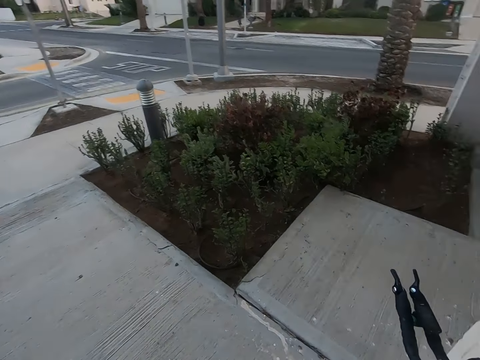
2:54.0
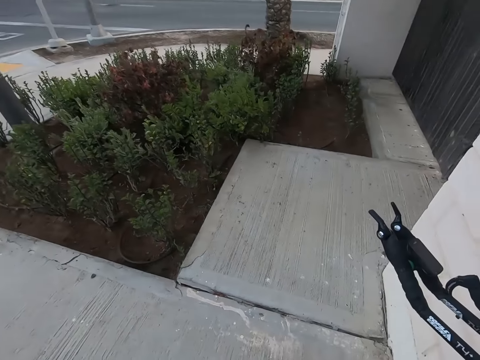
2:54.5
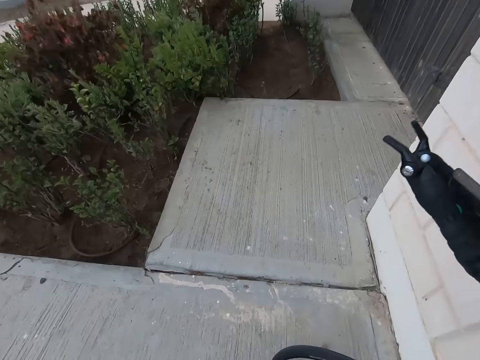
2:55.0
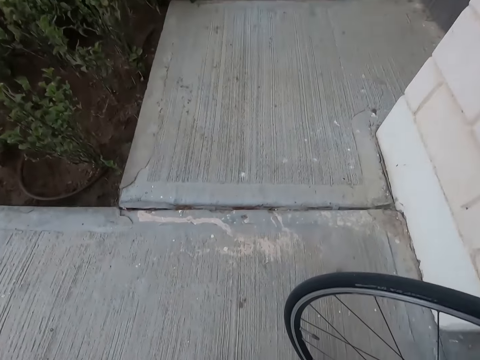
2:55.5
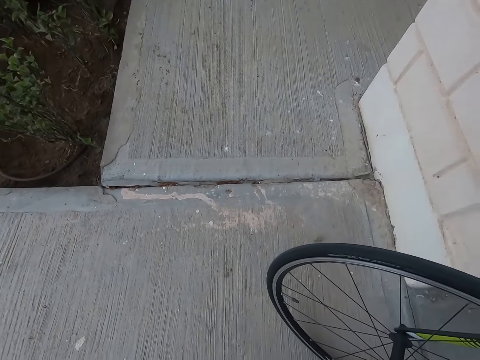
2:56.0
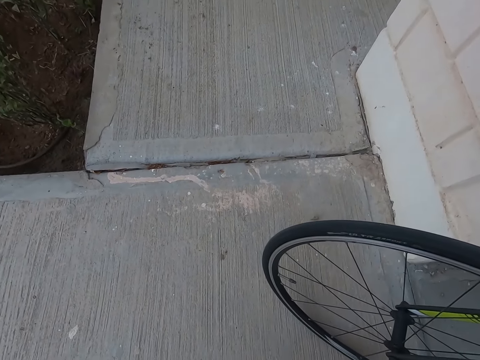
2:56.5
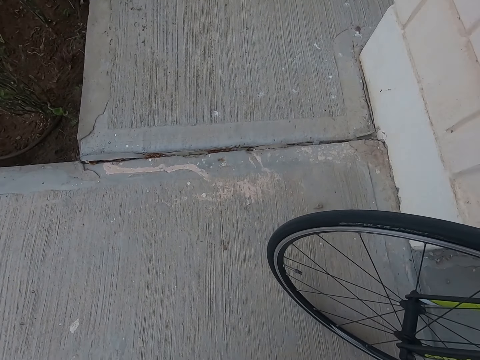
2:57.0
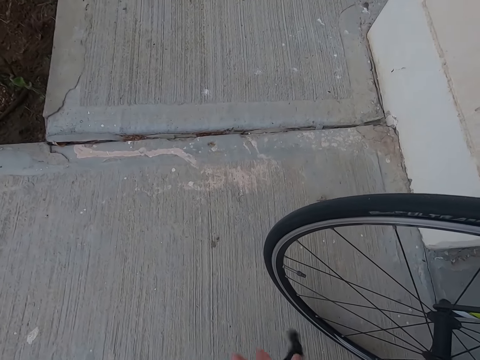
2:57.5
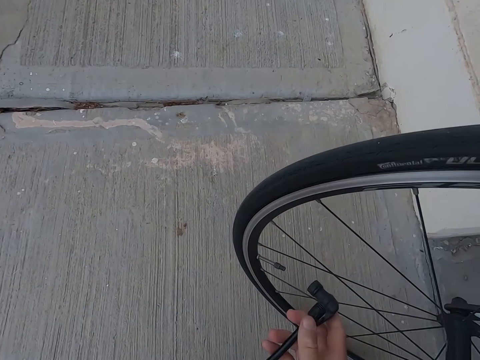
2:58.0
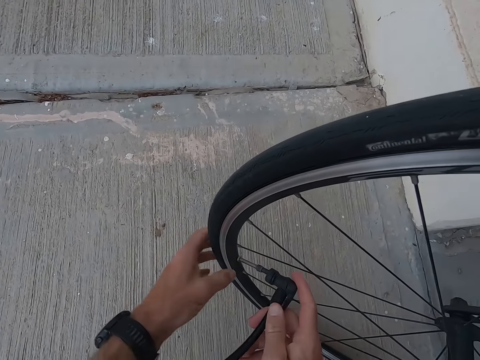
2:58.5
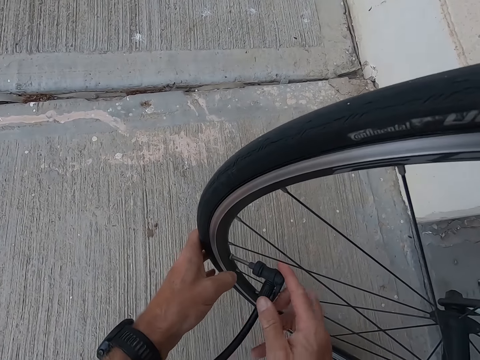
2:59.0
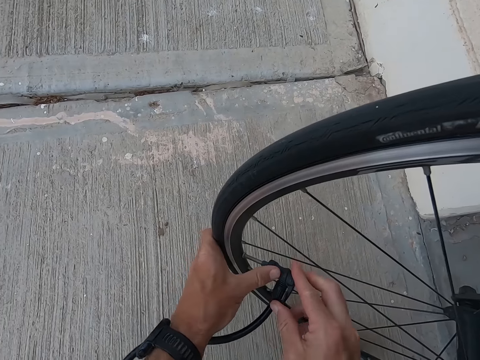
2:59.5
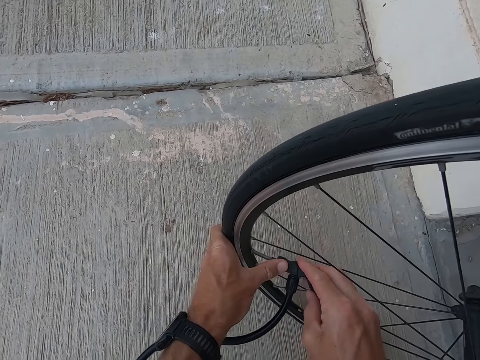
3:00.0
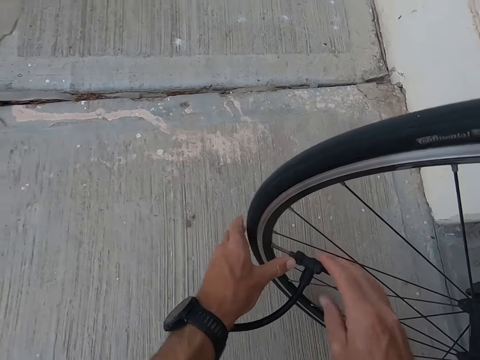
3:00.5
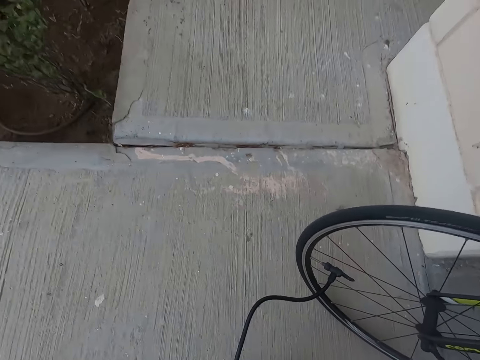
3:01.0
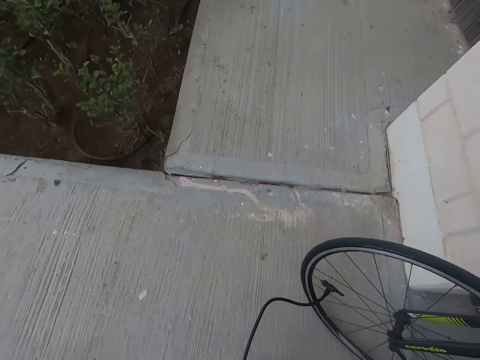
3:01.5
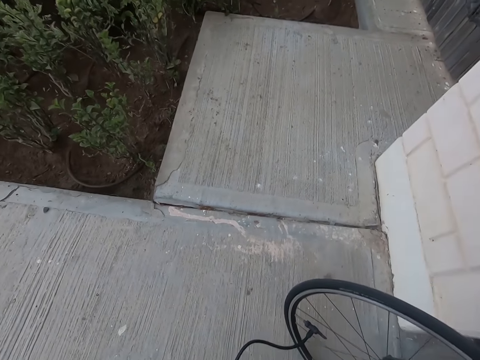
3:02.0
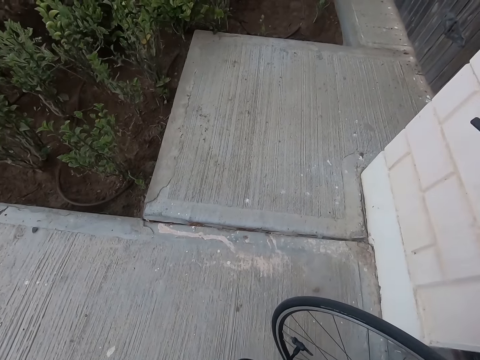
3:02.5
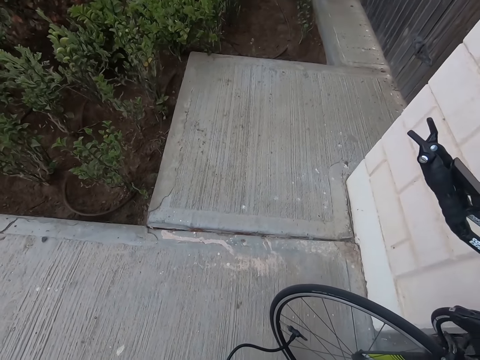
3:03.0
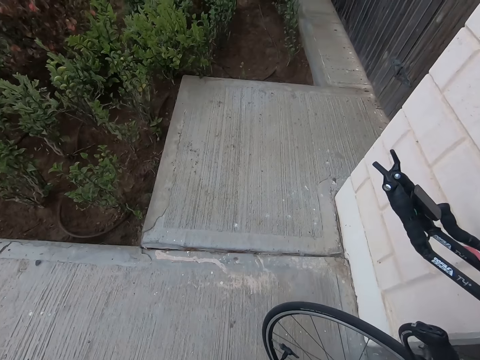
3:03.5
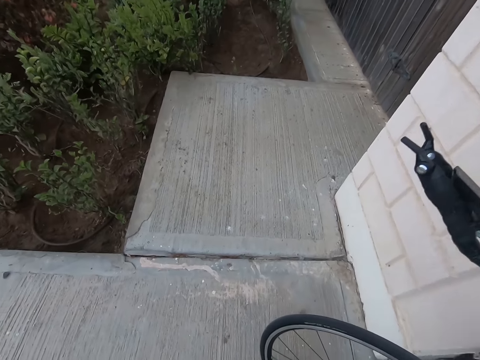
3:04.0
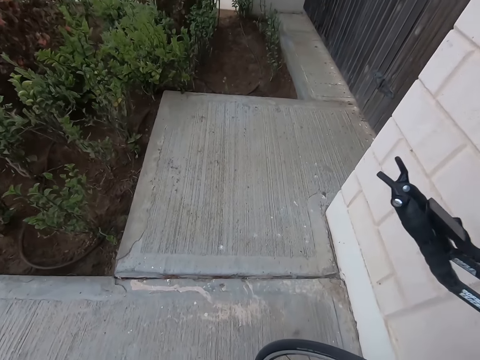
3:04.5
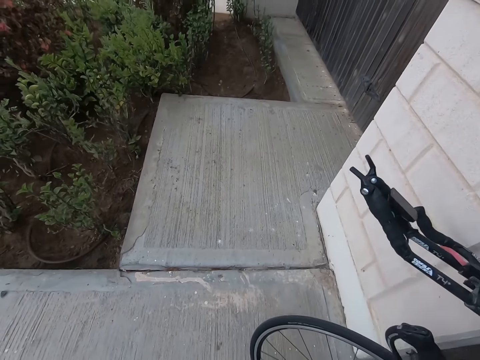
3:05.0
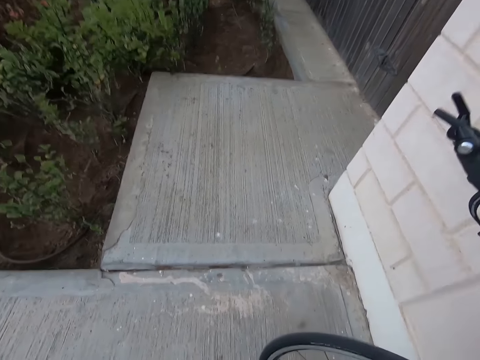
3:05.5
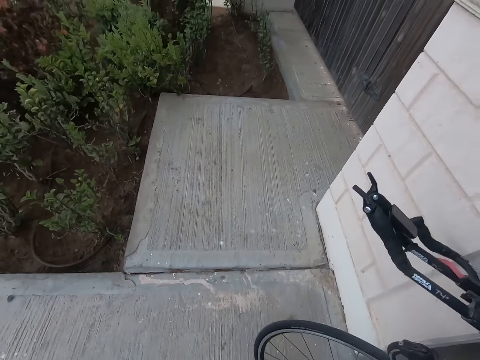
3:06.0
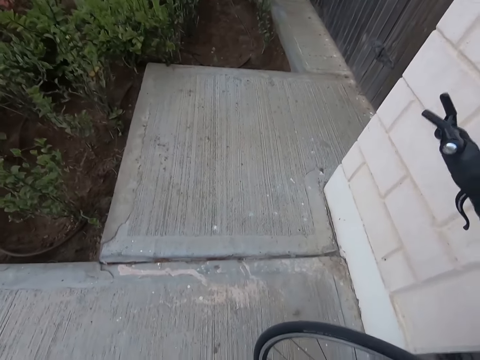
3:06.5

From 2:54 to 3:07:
The camera wearer connects the air pump into the tube. They insert pressure on the bicycle. They pump air in the bicycle front tire.

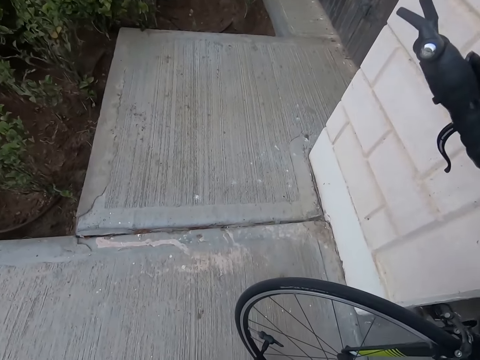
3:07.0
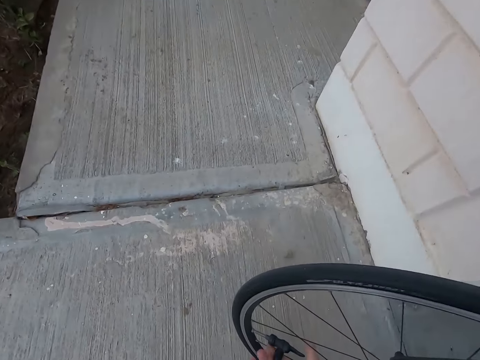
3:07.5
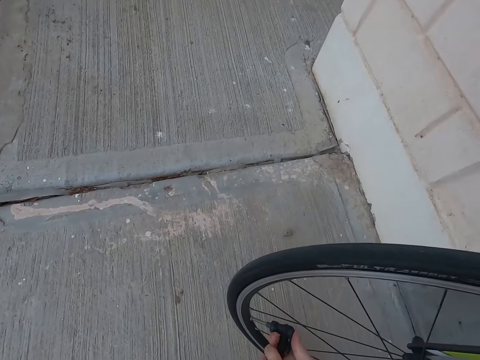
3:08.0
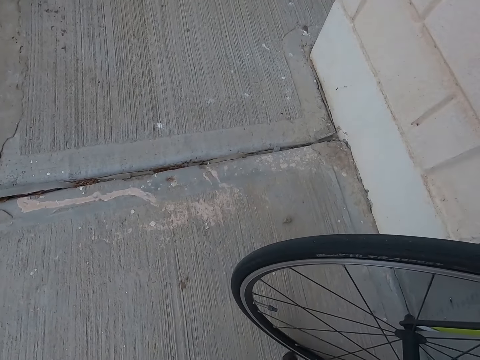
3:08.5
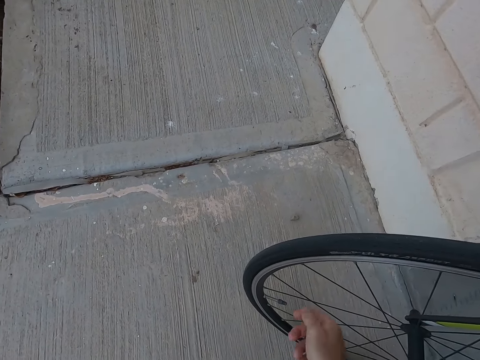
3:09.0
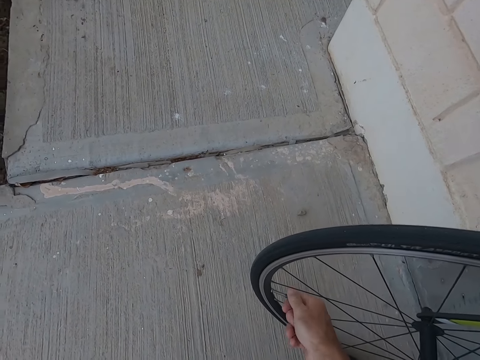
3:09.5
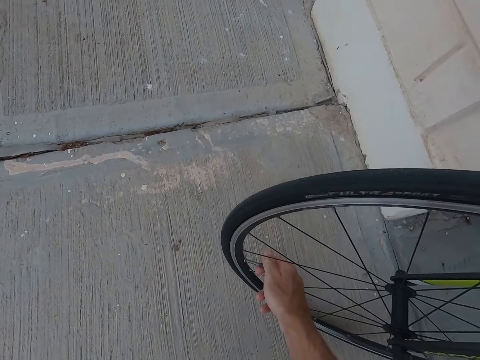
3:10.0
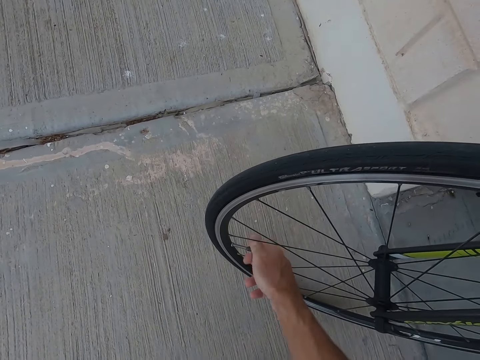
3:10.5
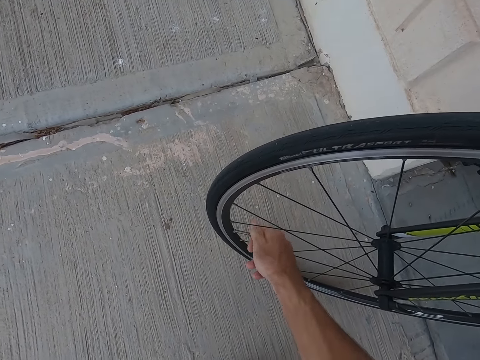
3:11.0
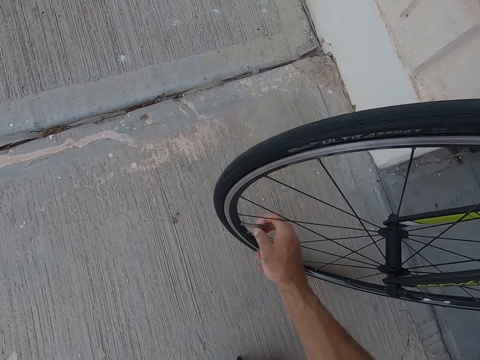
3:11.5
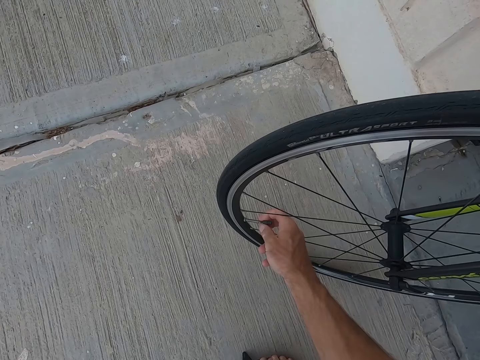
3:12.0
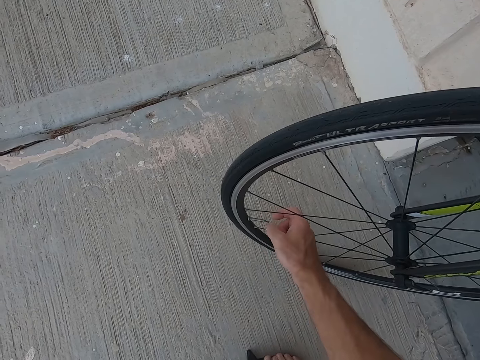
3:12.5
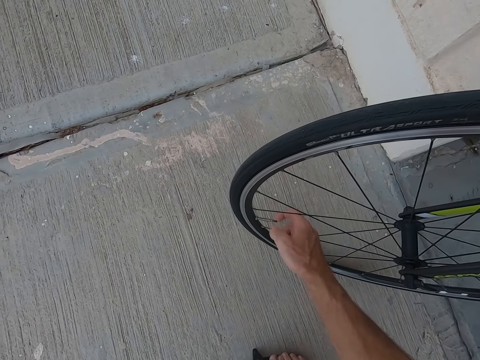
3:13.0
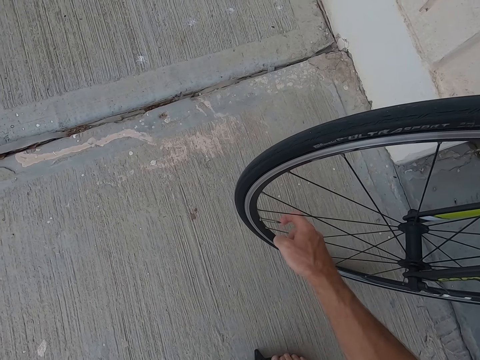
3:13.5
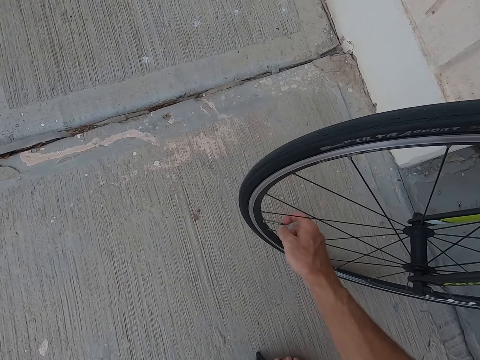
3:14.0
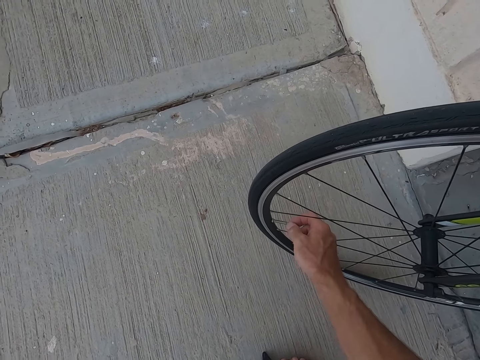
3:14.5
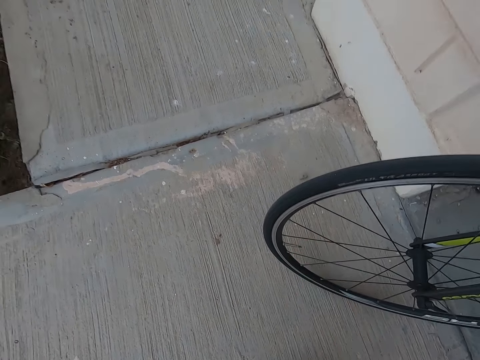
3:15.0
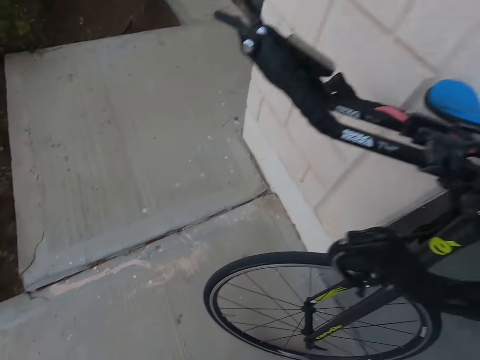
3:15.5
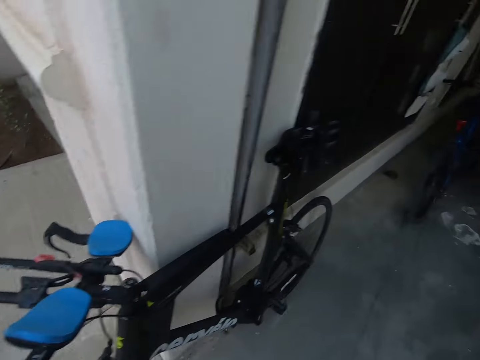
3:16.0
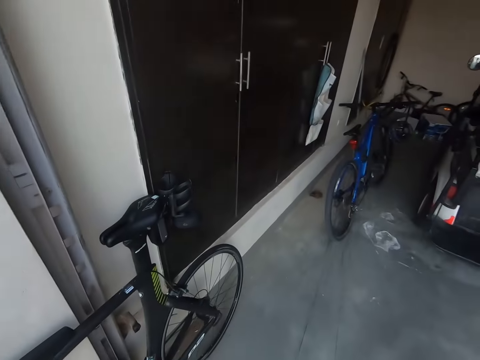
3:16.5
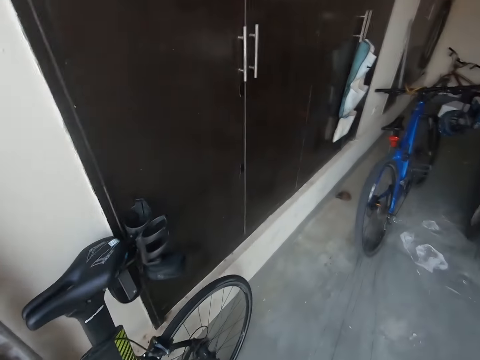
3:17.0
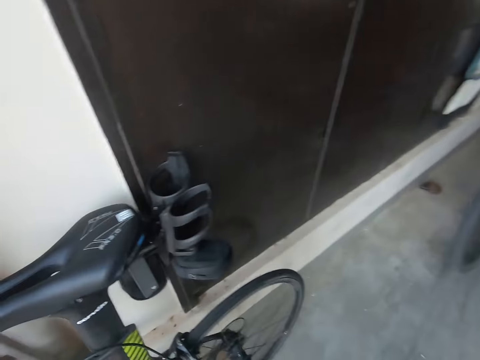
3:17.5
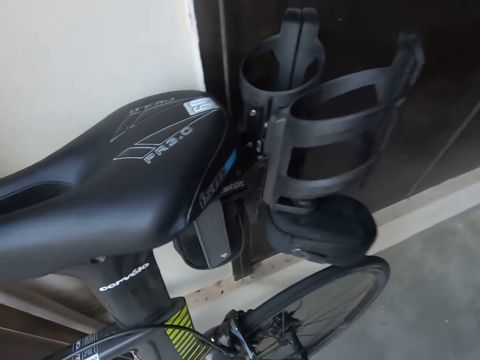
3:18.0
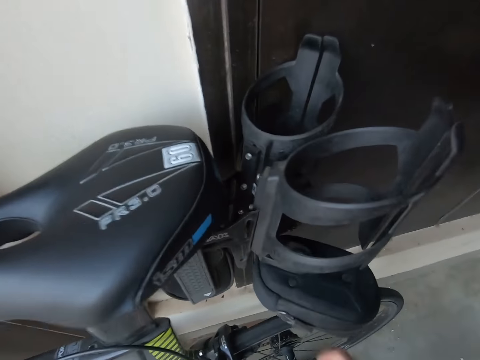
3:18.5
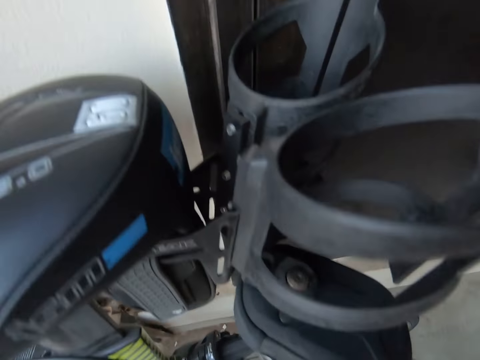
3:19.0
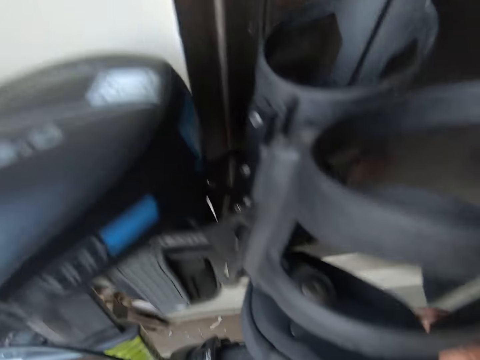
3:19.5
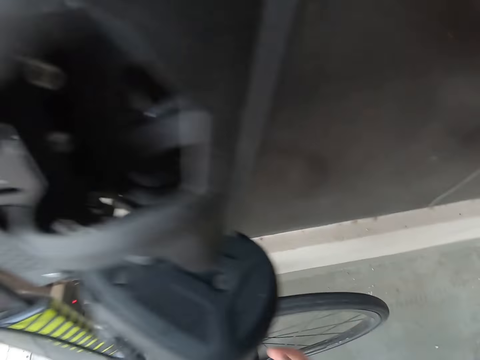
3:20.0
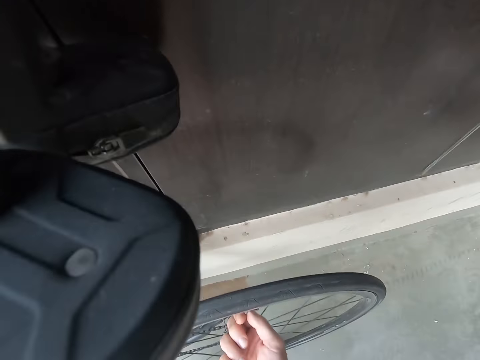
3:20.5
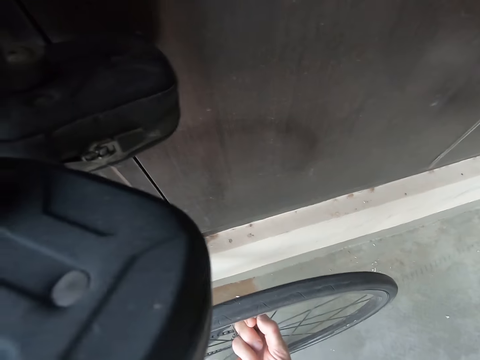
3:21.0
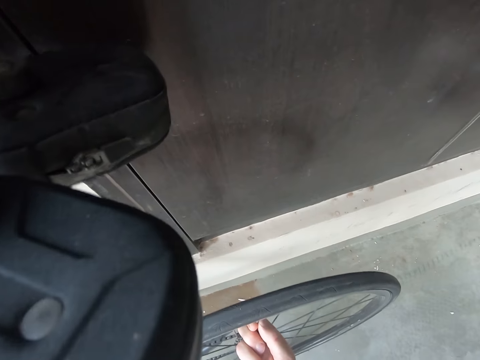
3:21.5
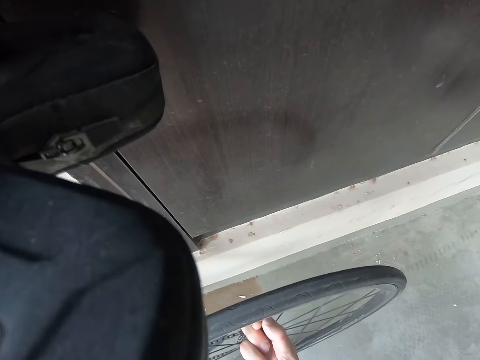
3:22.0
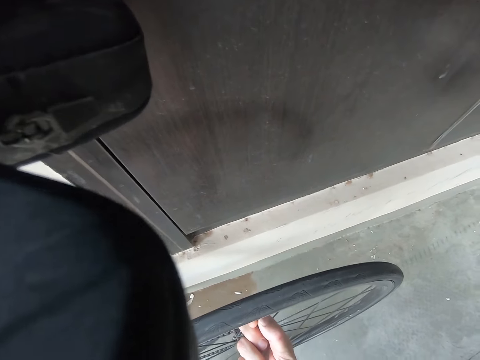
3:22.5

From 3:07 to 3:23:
The camera wearer removes the air pump from the tube. They loosen the lid on the bicycle. They close the presta valve. They walk around. They hold a seat on the bicycle. They open the bicycle back tire presta valve. They hold the wire on the bicycle.
